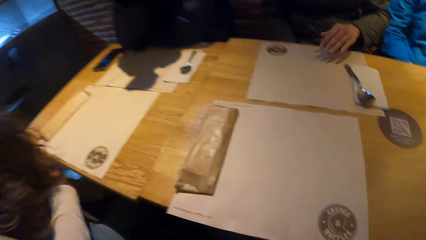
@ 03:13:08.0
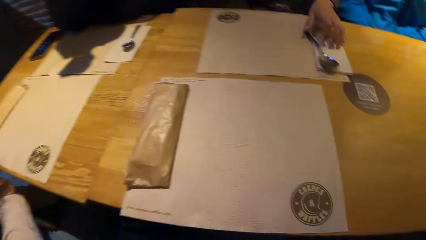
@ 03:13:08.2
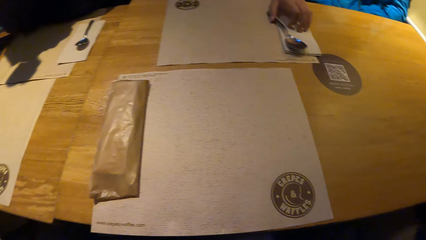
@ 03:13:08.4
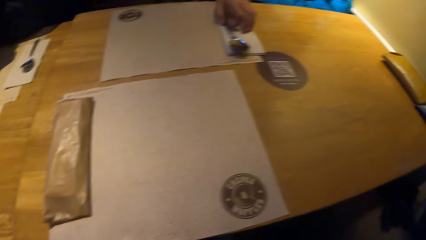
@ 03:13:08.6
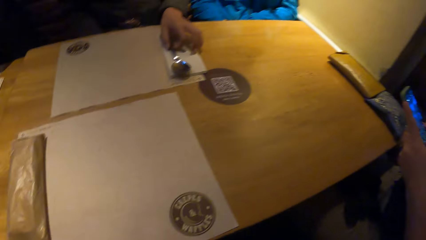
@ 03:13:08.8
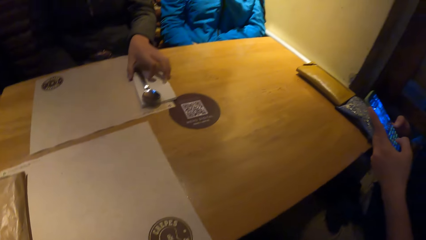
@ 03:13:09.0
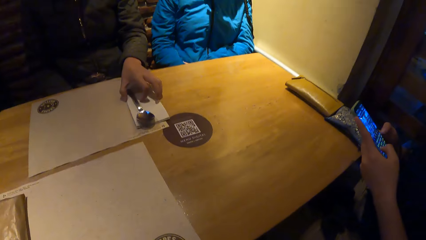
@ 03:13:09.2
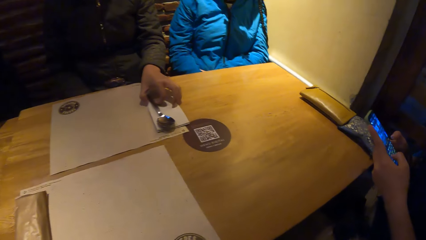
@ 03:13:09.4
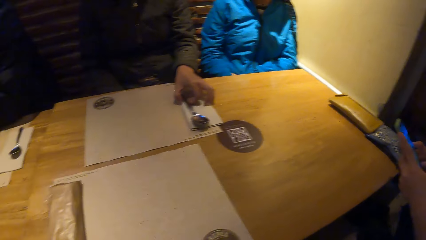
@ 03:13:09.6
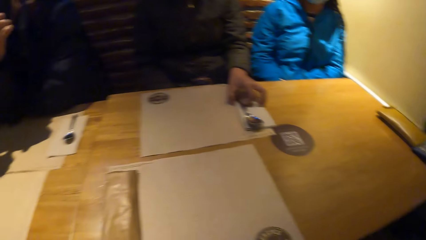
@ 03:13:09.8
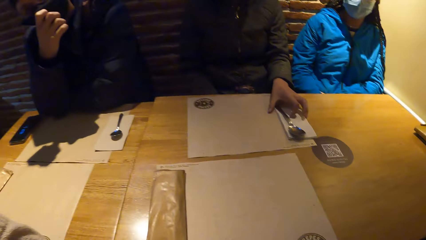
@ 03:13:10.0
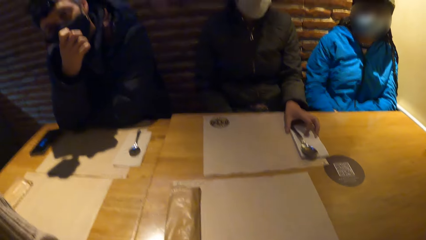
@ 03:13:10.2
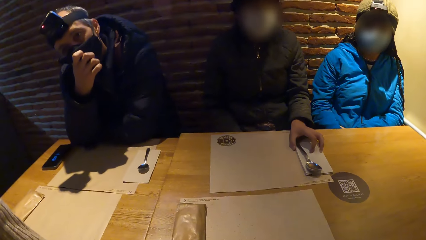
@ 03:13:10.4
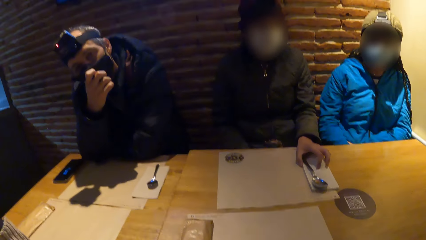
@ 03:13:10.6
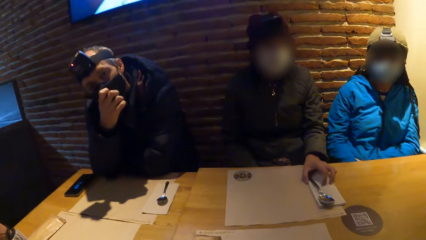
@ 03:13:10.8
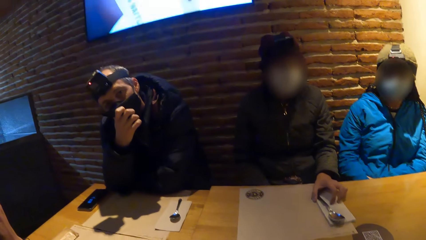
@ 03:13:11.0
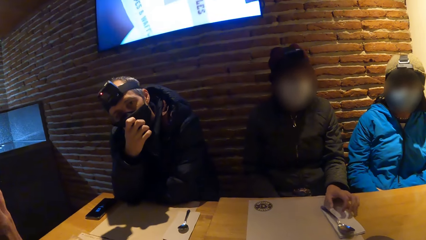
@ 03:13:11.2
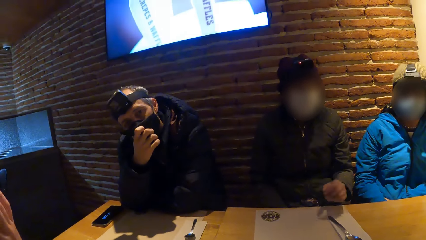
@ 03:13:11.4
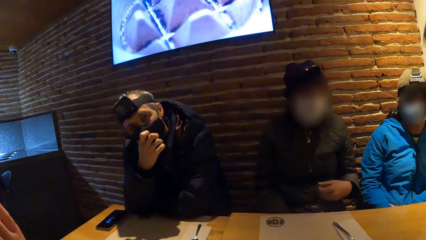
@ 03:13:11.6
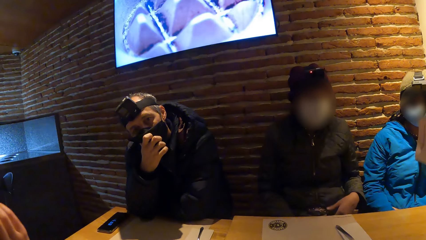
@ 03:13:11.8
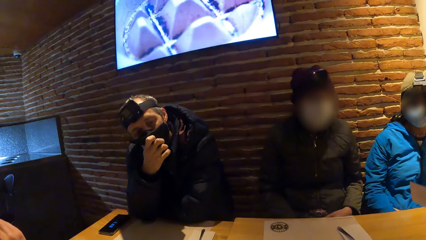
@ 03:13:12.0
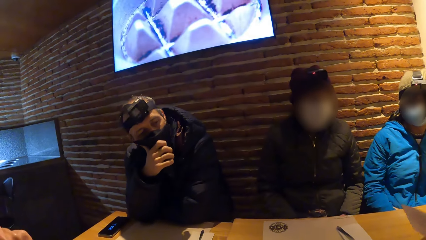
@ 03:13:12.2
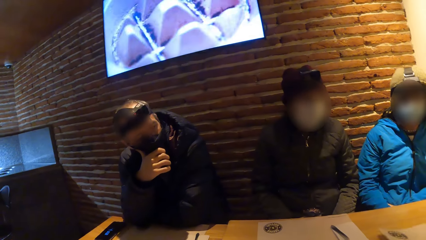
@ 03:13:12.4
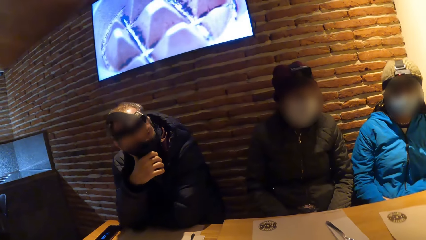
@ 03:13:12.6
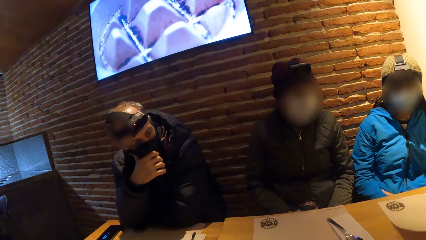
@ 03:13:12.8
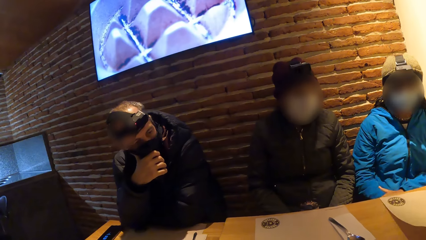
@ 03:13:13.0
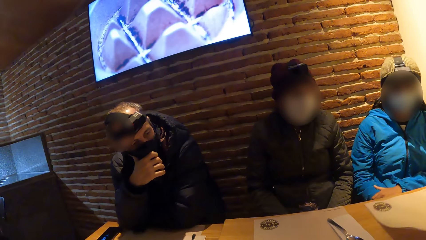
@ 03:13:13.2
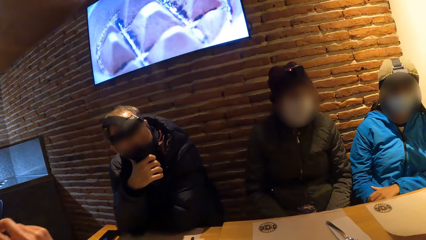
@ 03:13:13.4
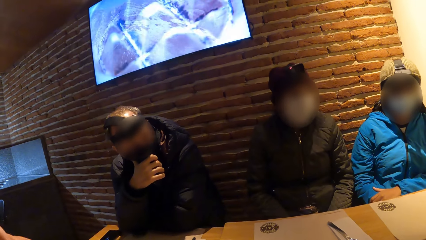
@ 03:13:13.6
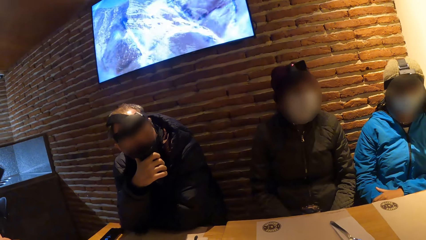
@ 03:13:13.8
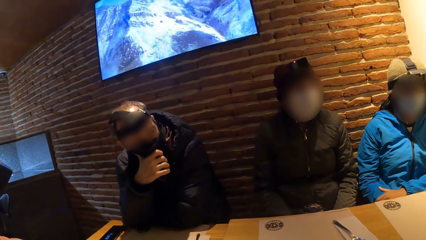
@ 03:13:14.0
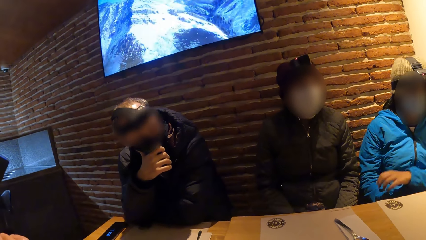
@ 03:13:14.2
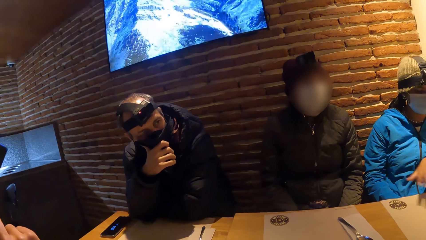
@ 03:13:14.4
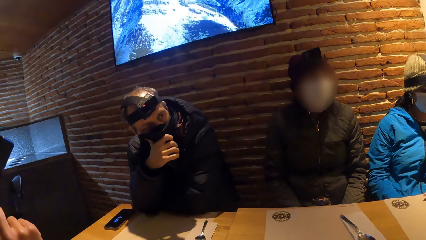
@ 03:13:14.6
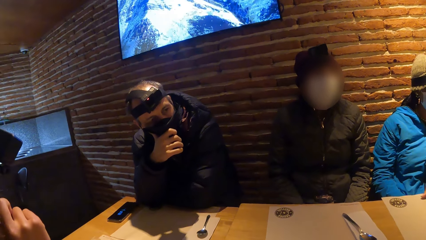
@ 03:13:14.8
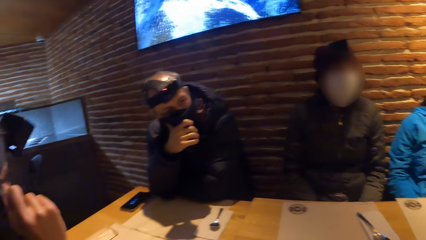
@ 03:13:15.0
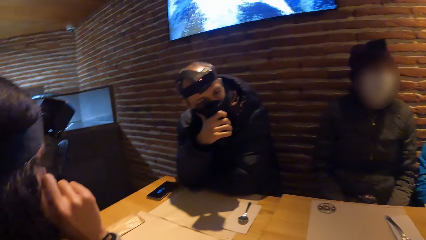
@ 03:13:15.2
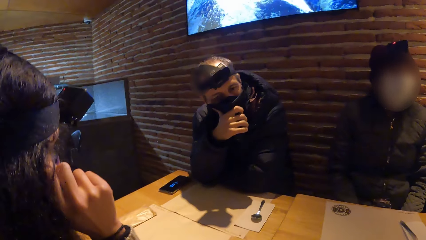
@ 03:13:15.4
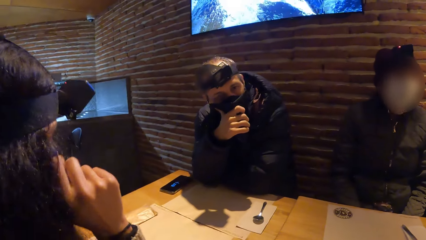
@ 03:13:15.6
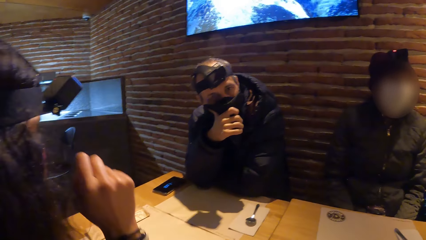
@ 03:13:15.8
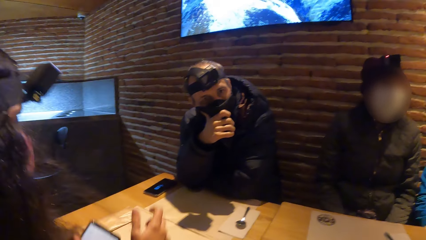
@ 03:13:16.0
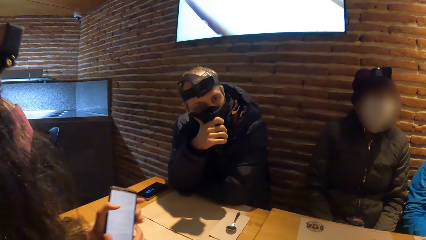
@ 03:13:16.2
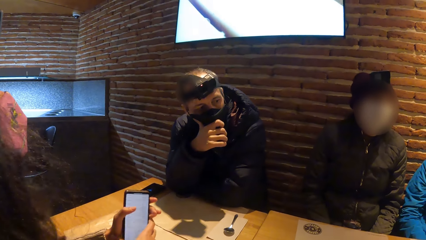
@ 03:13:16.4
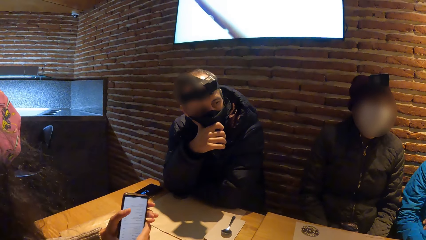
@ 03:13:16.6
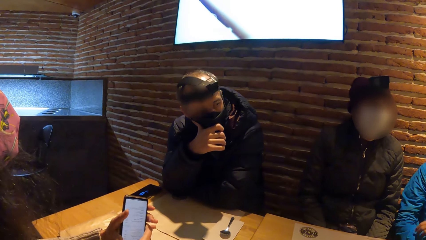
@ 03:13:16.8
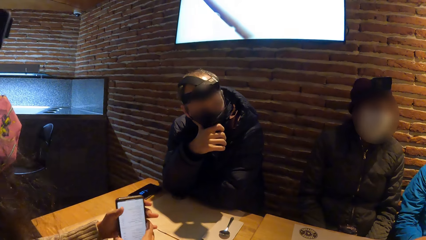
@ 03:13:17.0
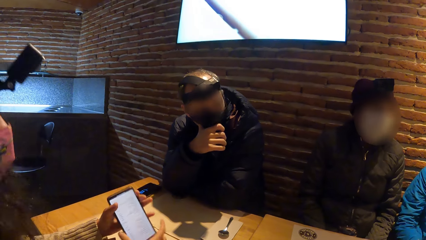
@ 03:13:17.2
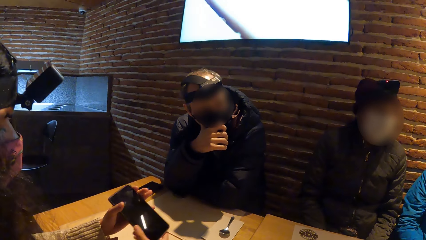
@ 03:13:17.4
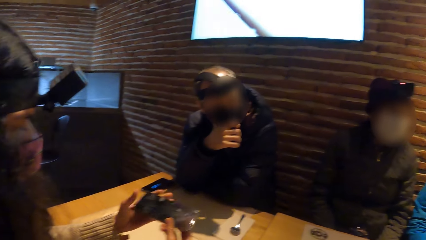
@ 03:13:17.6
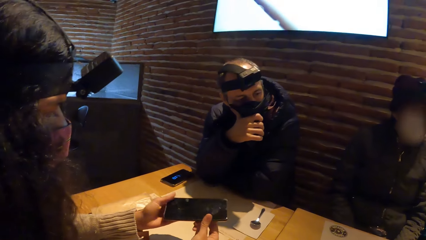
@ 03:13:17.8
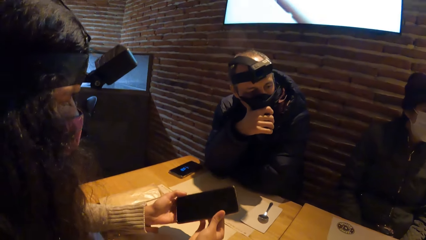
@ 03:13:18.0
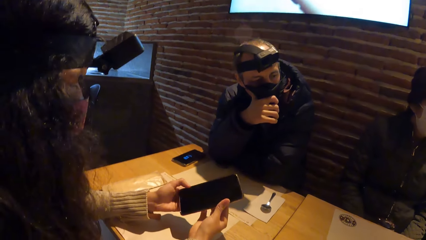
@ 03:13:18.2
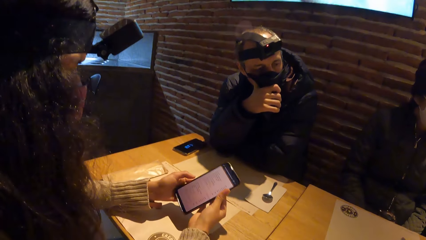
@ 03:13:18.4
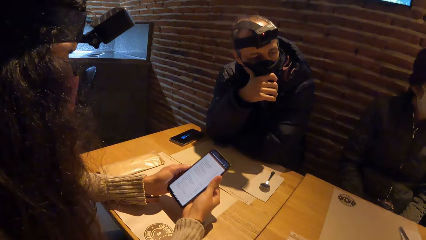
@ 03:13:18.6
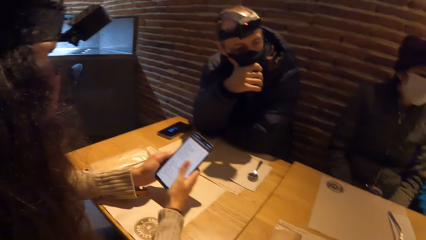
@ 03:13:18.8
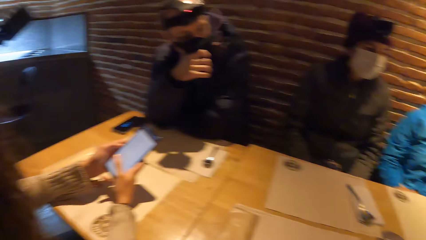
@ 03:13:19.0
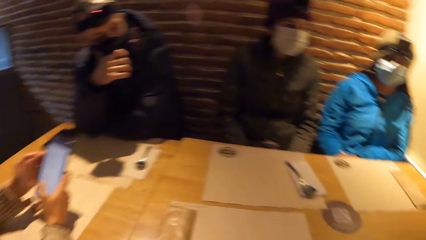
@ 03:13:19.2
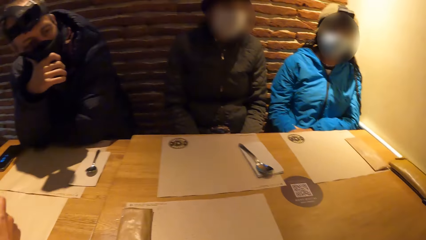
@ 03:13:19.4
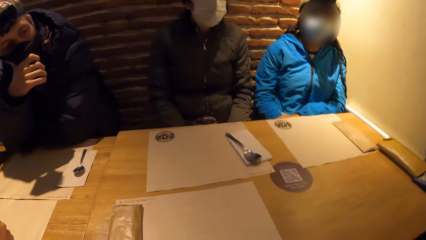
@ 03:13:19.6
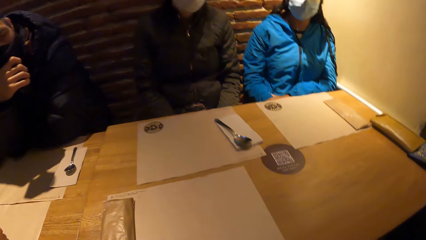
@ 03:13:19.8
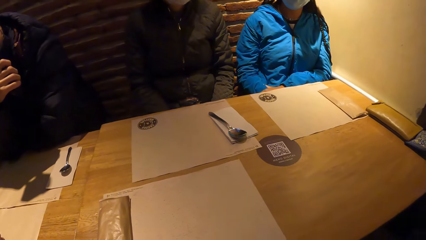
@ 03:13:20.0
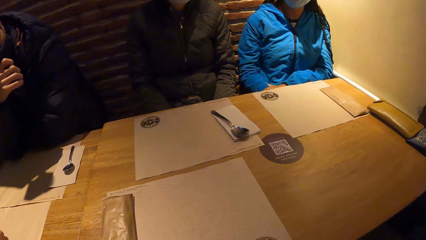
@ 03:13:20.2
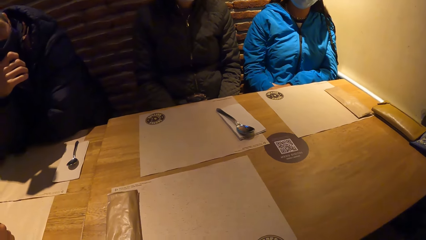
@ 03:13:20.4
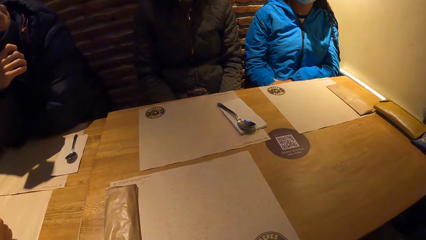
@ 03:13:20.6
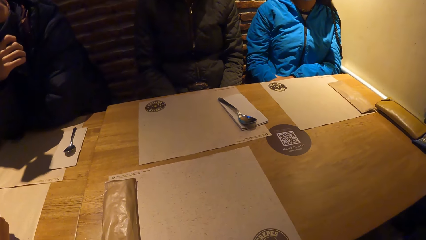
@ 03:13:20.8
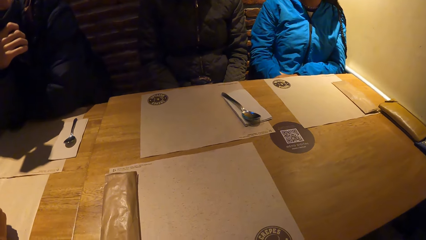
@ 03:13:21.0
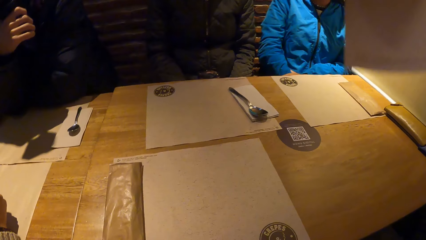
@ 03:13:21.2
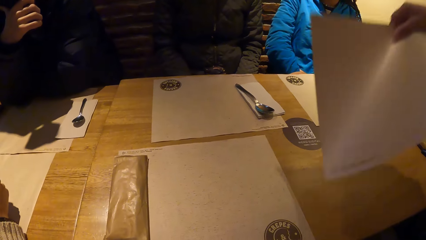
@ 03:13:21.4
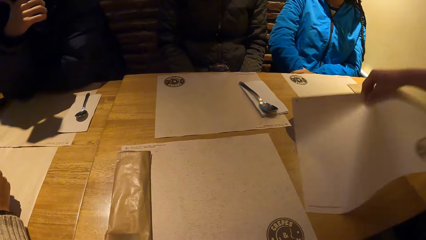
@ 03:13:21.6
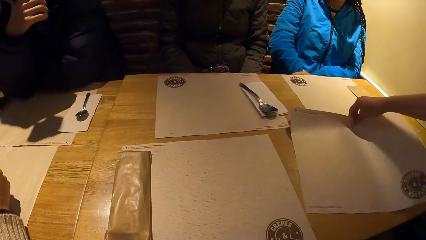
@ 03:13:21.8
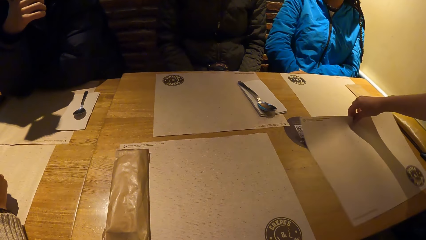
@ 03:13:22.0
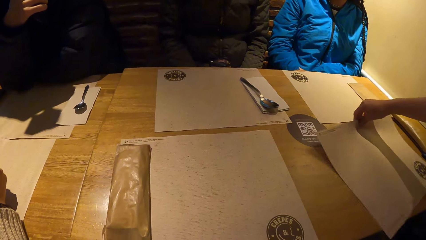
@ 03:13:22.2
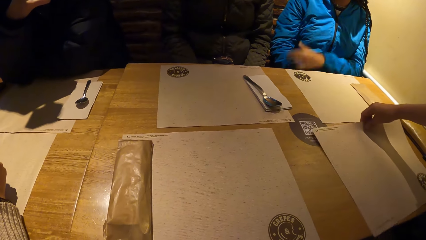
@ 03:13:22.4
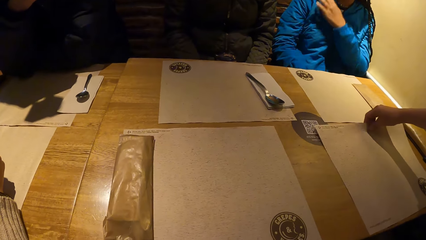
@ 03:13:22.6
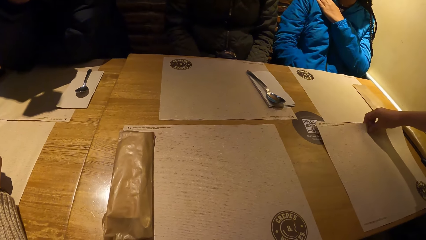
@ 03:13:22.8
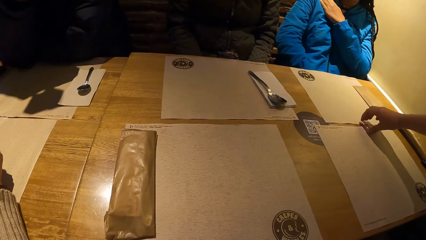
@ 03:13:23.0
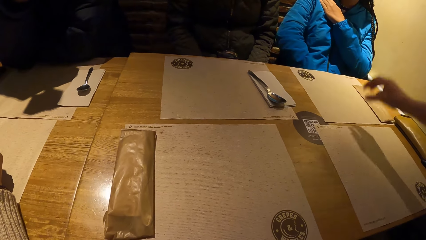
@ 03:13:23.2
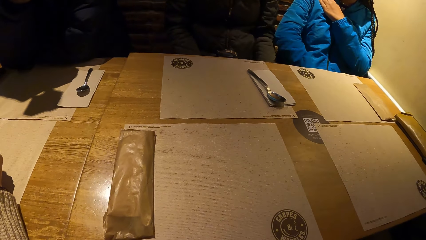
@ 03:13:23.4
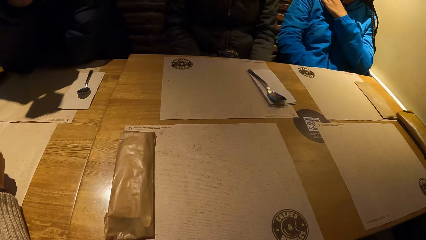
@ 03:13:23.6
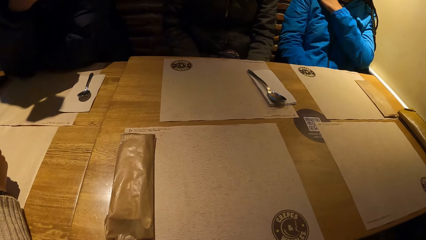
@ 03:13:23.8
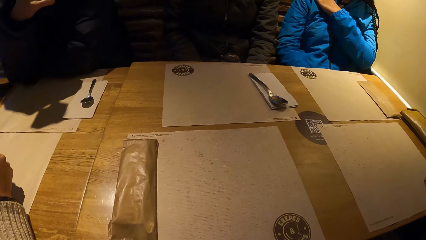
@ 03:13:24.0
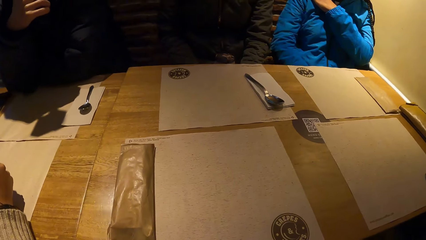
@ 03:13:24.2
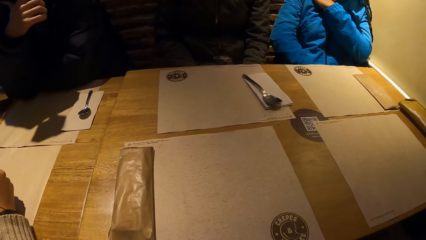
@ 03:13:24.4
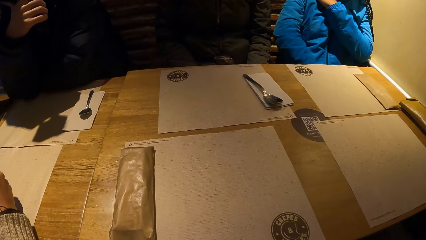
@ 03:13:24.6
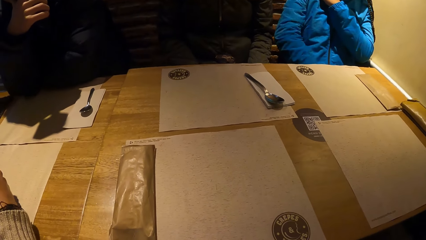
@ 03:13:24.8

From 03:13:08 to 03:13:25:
A woman uses the phone. The camera wearer looks around. A woman moves the table mat on the table with her left hand. Another woman holds the phone. The waiter places a table mat on the table with her right hand.
